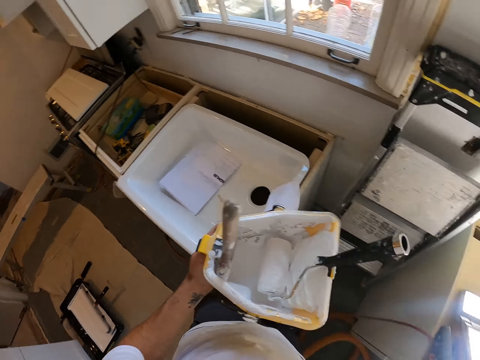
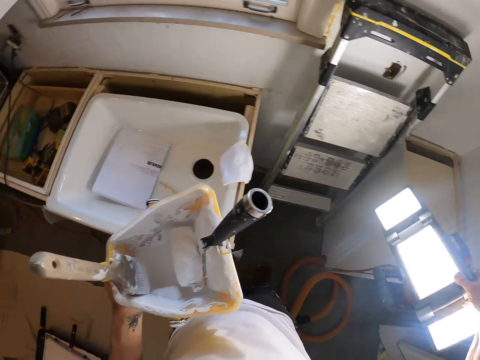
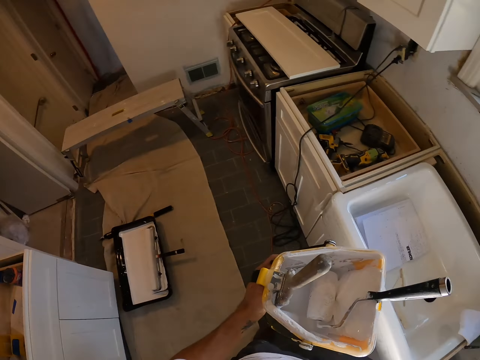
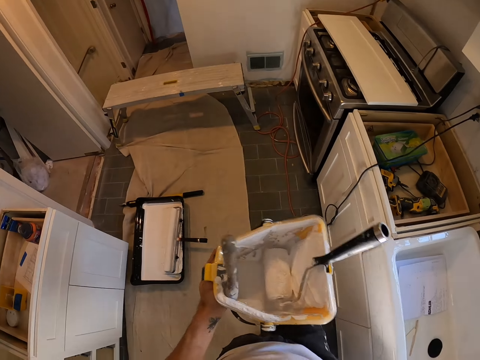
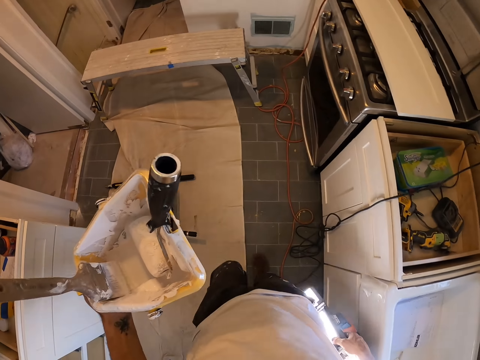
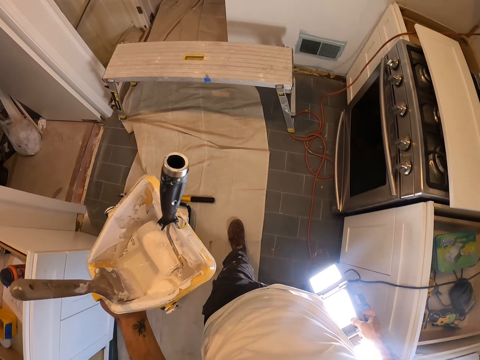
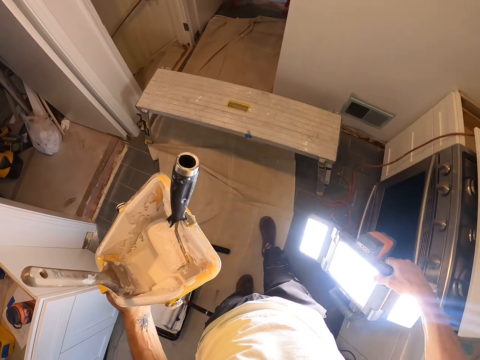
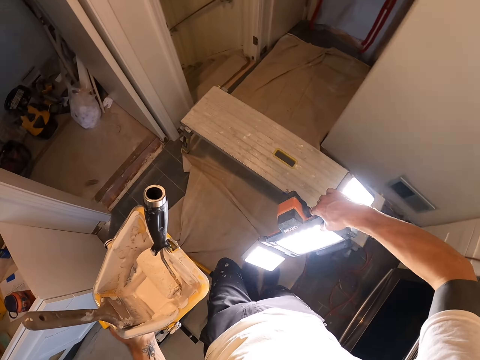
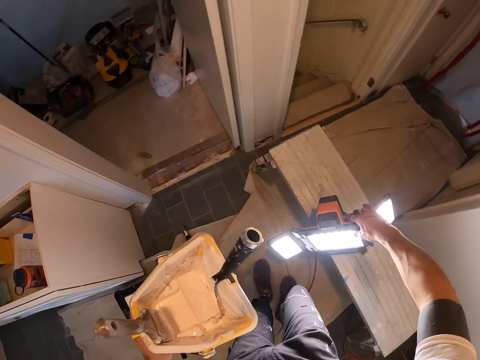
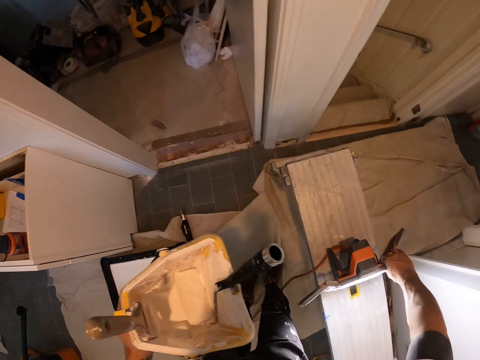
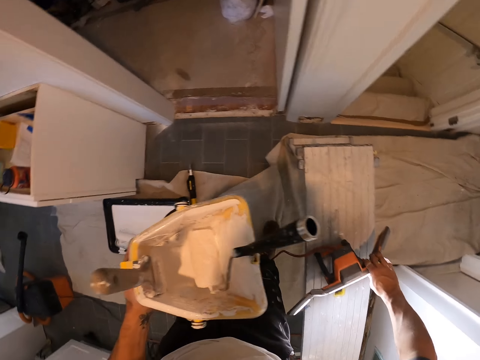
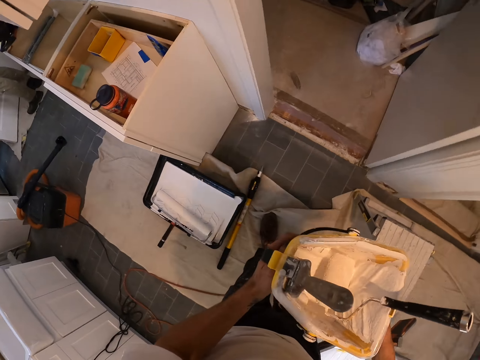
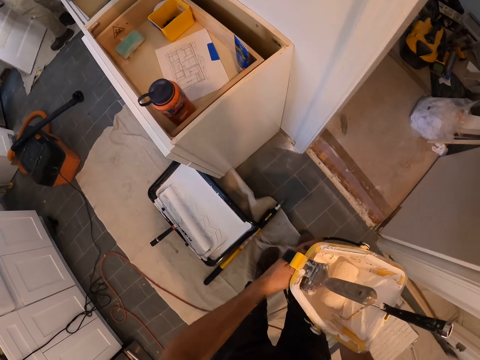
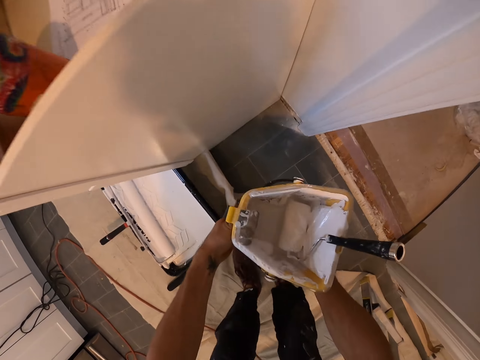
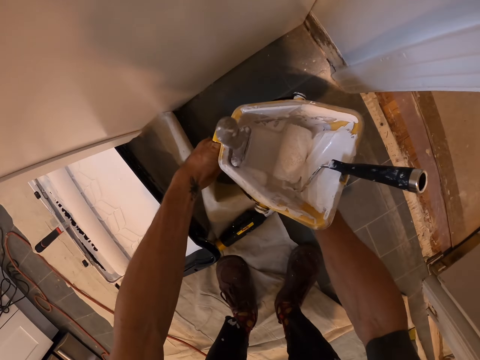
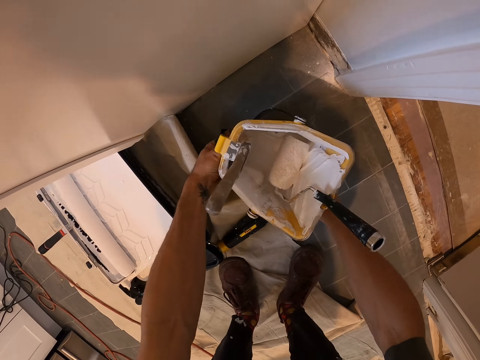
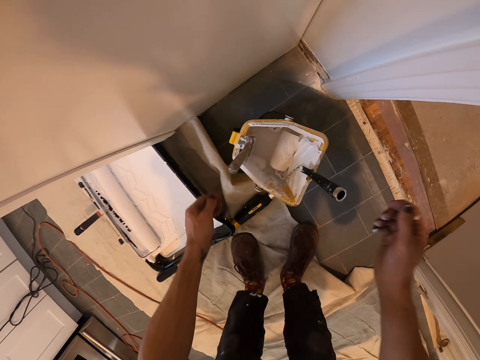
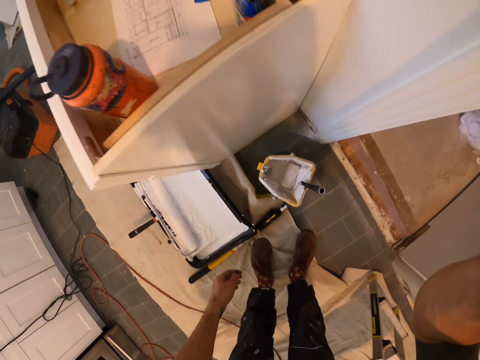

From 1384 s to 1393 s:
The camera wearer picks the light with the left hand. They walk towards the bench. They place the light on the bench with the left hand. They place the paint container on the floor with both hands.
